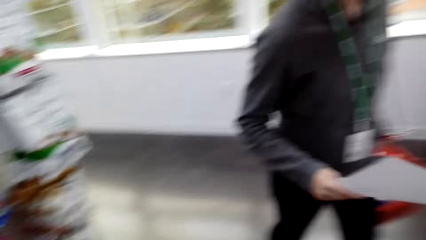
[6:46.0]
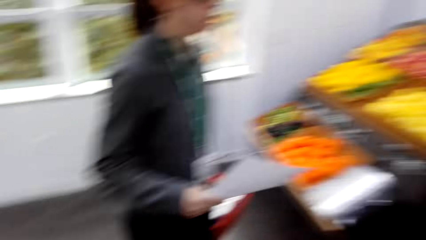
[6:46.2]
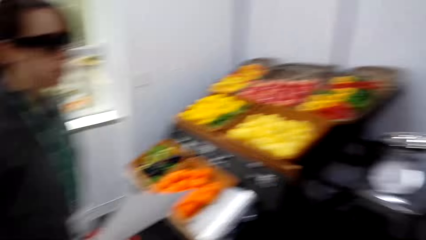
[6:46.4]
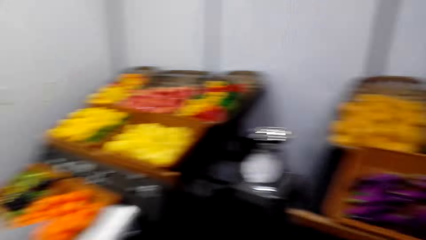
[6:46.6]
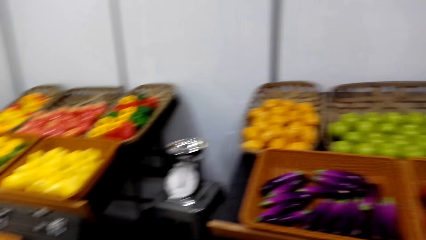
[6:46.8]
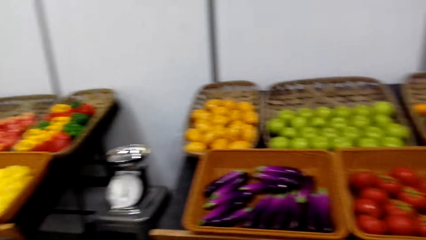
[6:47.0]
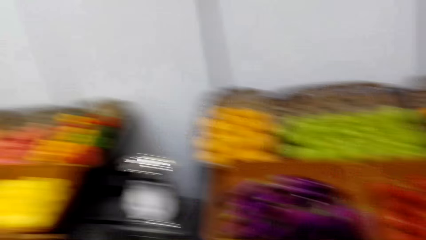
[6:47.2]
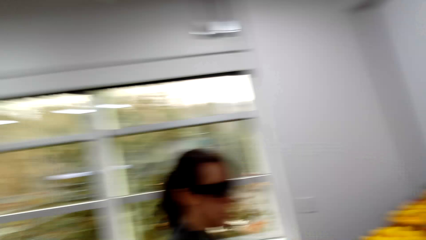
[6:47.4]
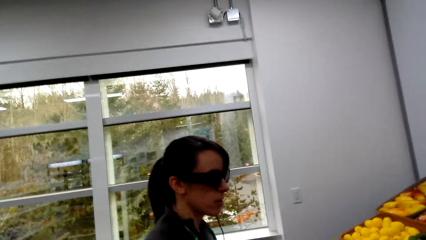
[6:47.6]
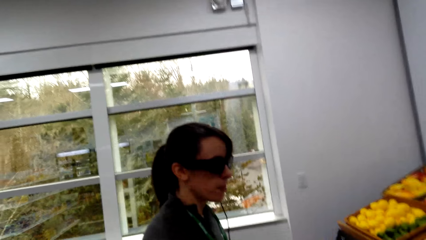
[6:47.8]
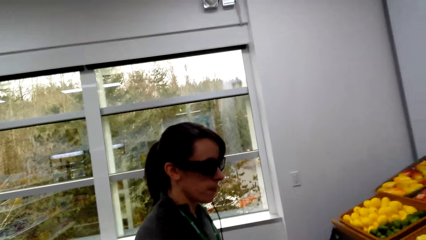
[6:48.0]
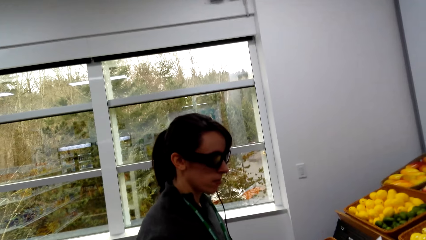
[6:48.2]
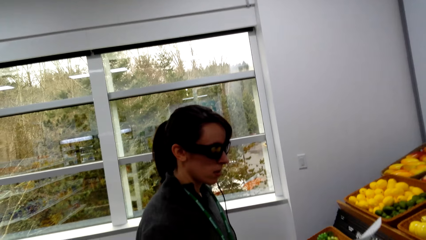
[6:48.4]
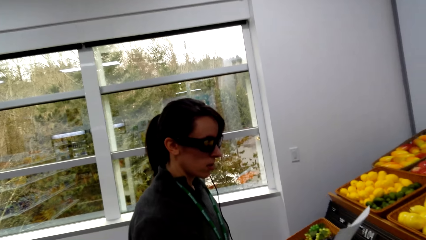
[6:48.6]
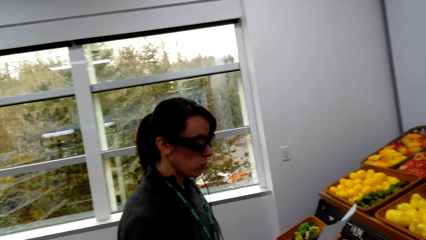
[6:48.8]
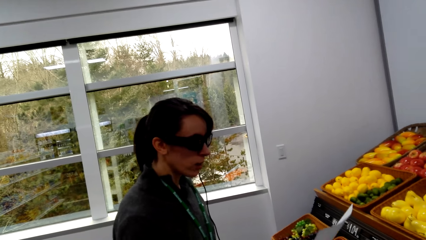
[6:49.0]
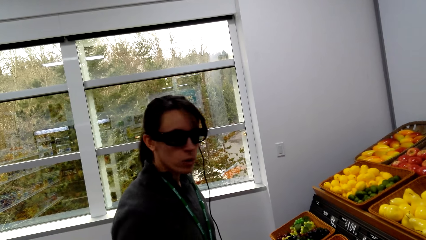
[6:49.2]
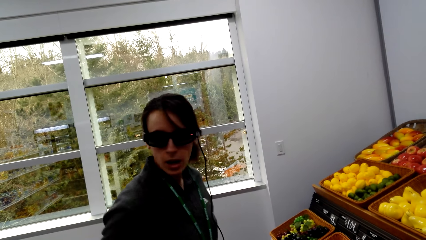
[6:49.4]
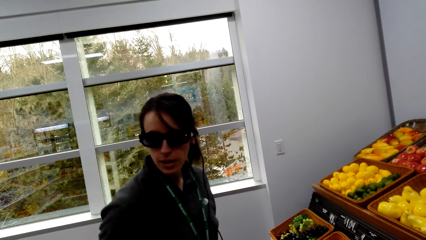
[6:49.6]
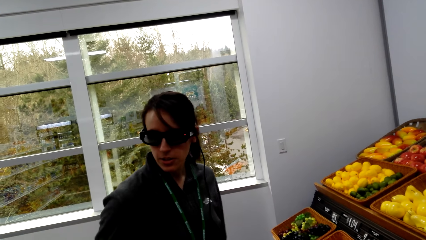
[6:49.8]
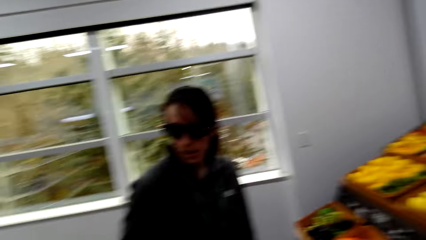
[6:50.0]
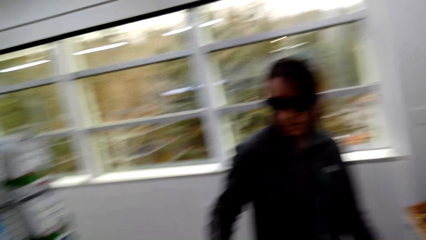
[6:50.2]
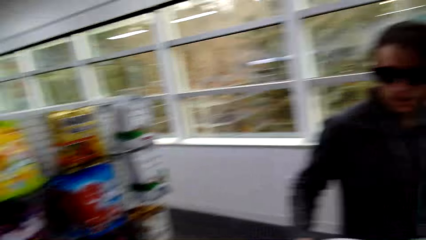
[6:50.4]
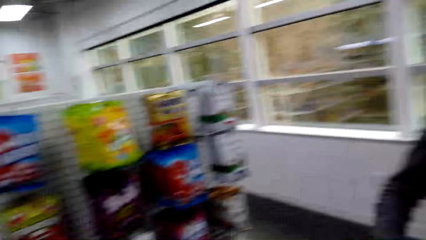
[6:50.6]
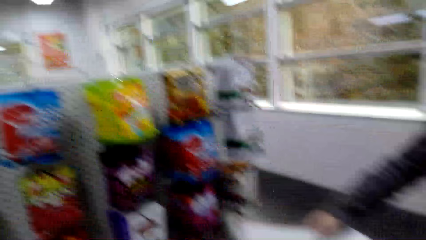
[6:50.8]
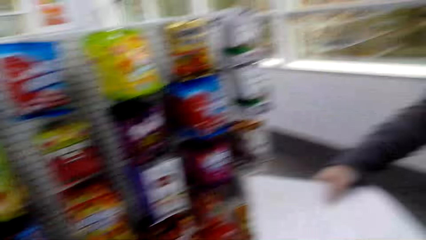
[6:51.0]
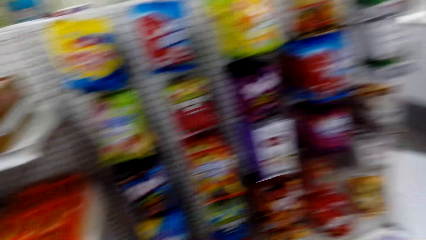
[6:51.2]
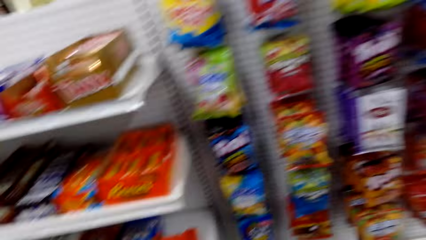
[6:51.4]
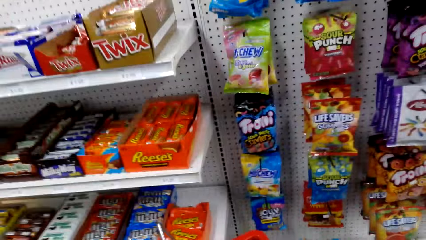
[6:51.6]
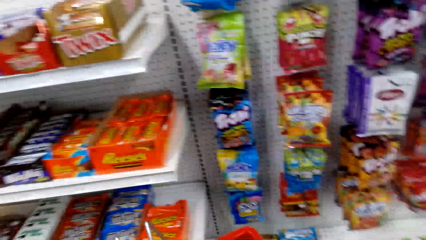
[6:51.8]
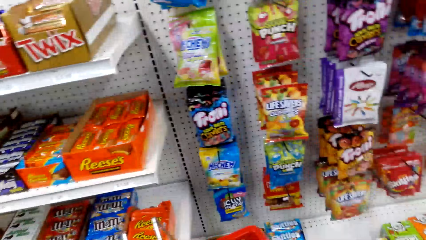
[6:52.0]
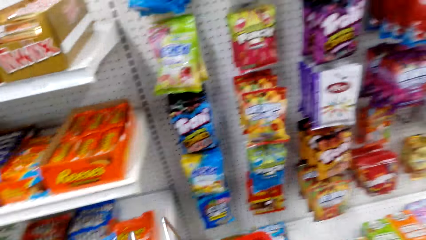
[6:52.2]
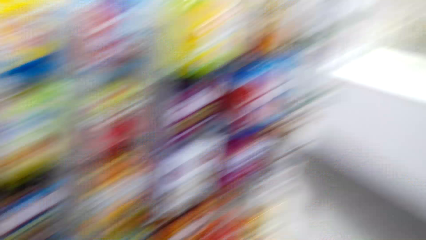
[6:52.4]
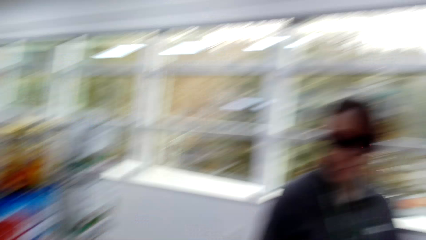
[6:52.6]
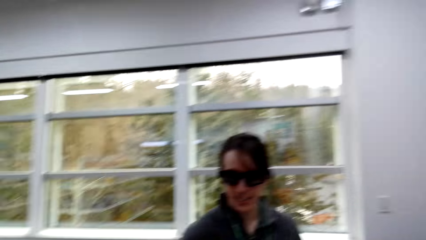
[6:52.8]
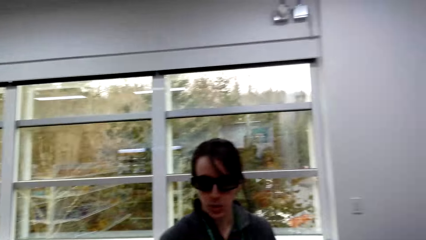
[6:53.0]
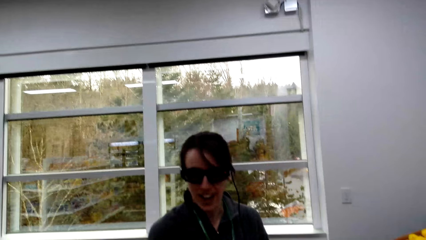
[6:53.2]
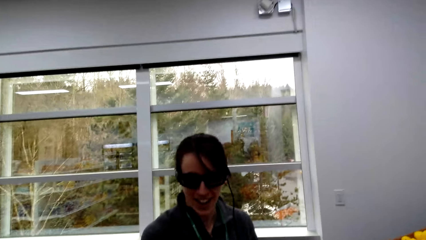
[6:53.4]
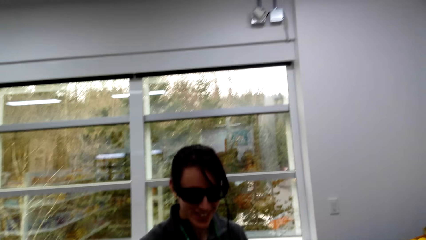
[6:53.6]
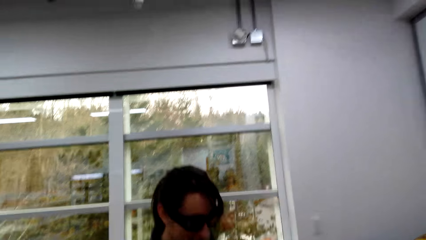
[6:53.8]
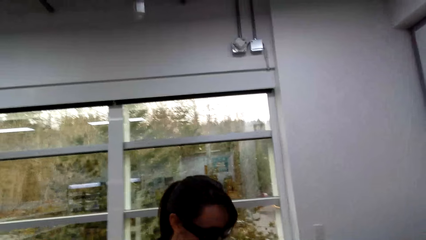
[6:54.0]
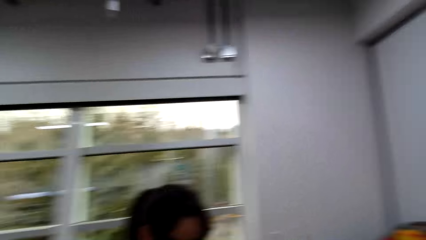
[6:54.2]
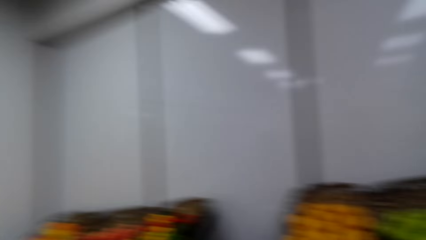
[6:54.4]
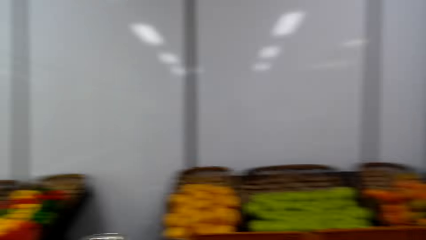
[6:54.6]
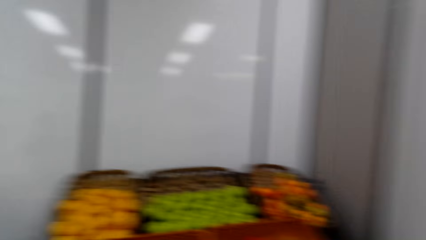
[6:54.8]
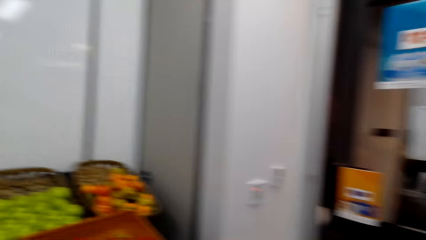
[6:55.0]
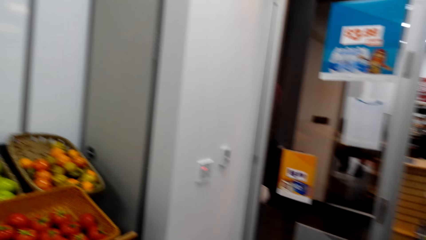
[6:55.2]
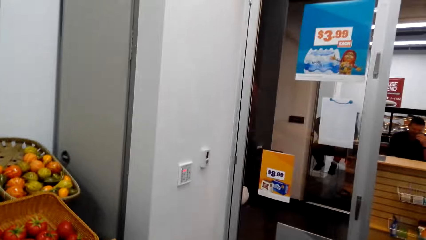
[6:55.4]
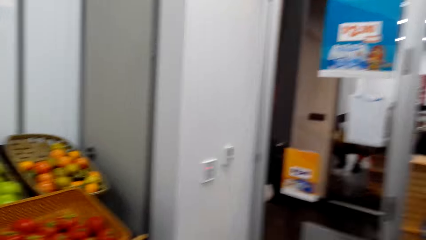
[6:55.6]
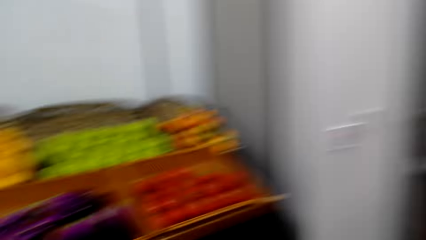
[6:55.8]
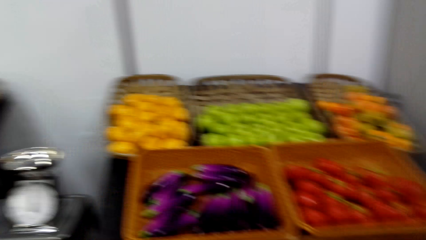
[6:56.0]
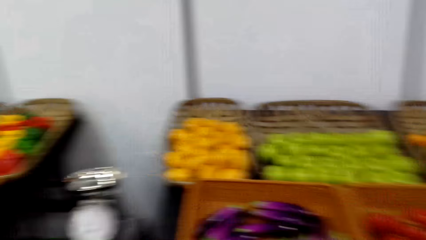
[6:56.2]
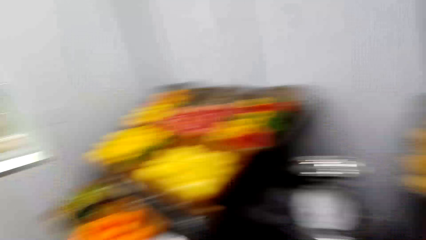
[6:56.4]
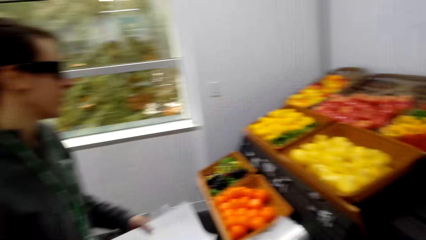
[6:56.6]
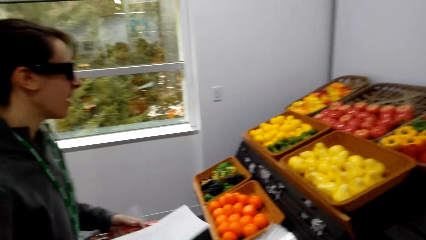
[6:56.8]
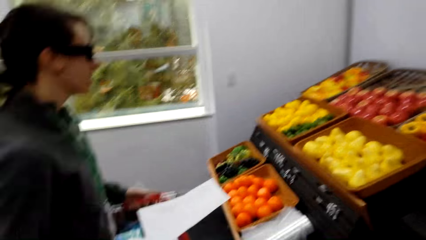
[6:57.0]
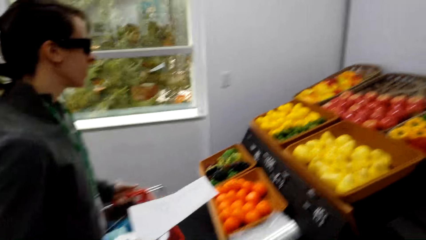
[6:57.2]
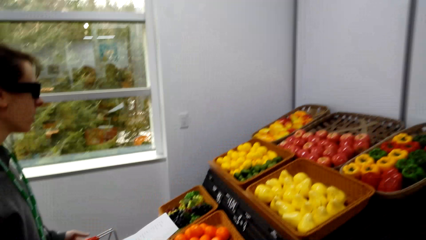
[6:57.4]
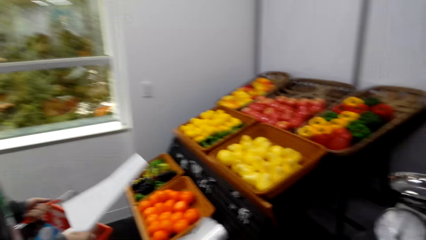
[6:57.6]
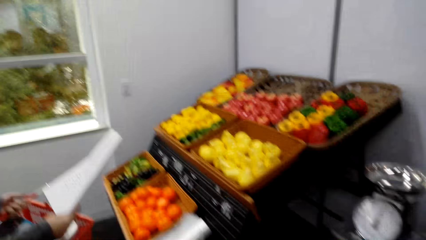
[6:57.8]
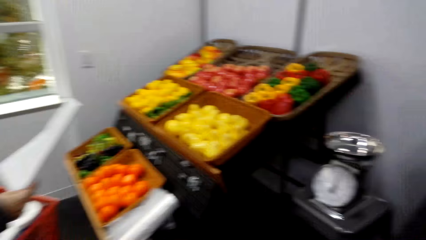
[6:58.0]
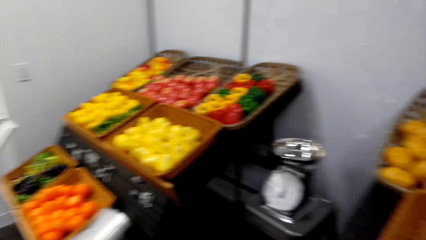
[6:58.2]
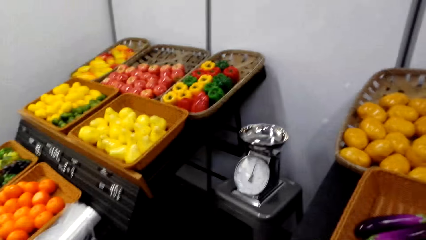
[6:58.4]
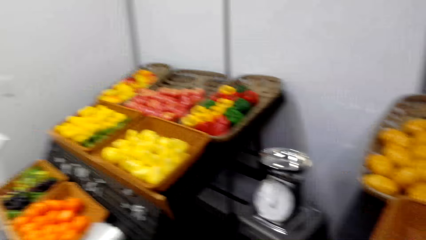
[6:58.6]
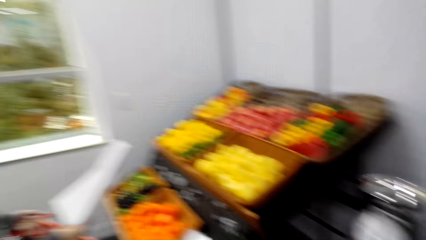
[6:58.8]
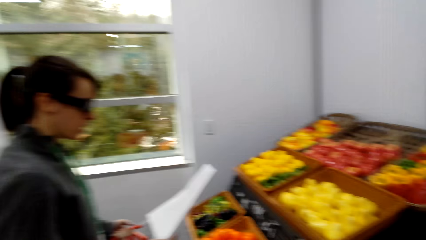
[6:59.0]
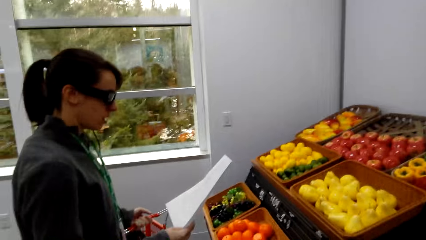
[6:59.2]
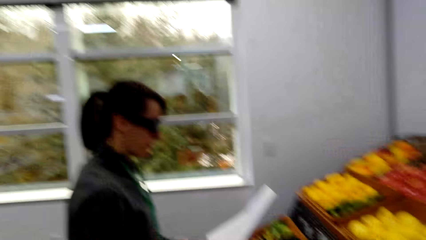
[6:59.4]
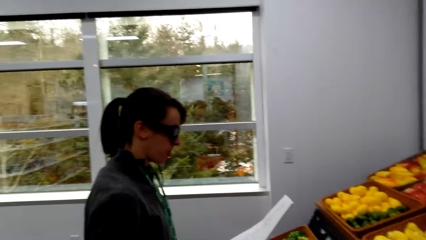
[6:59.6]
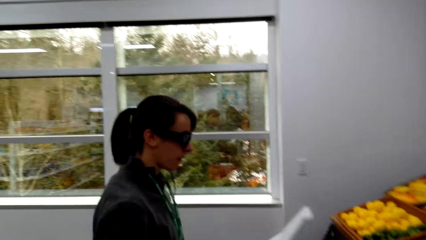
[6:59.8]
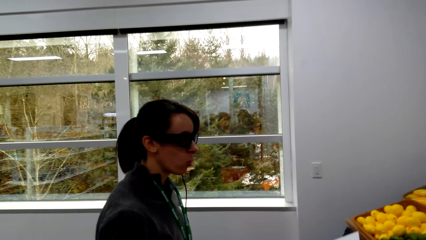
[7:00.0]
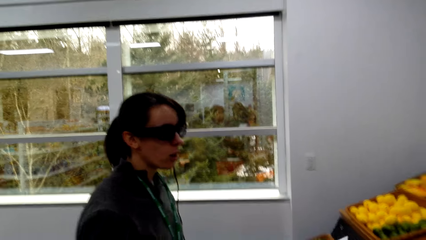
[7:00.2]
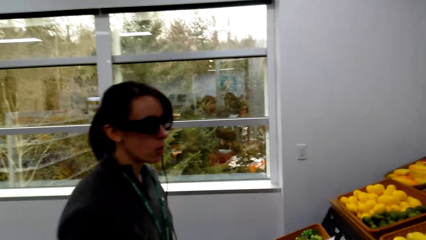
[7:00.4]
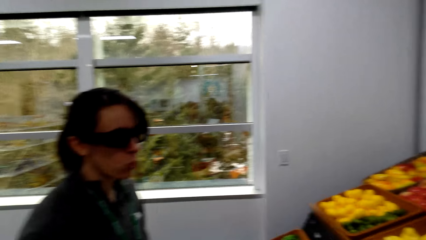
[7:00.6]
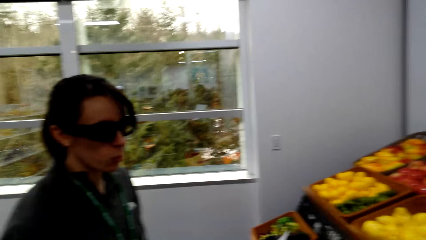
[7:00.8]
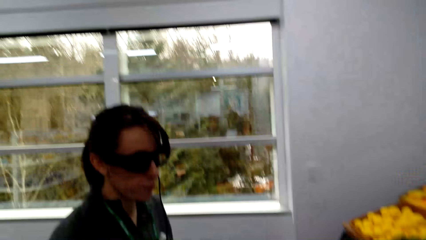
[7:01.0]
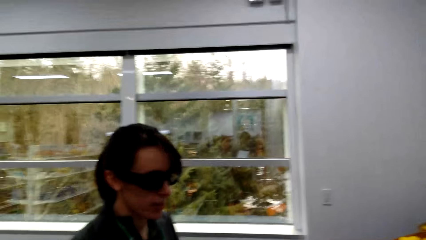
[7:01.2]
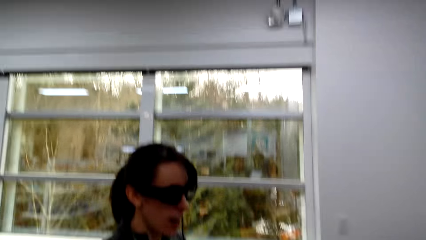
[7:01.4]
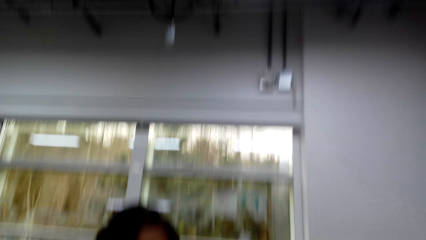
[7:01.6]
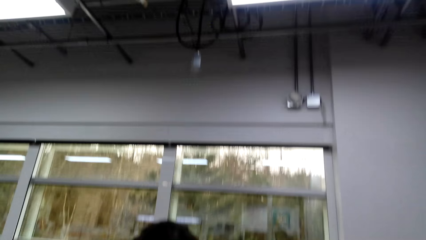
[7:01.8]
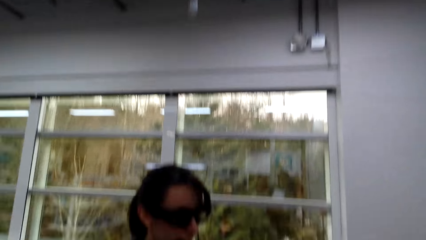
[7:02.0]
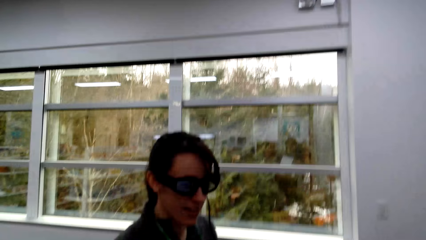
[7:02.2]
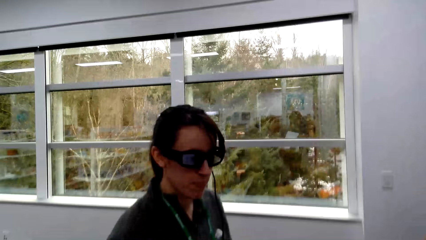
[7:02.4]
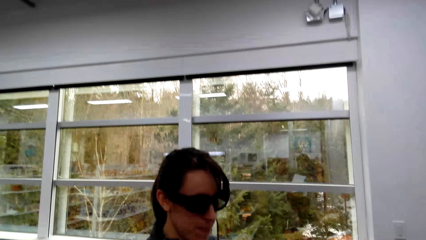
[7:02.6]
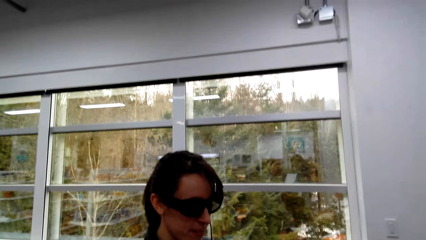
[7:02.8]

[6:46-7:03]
The camera wearer looks at a woman. The woman checks a shopping list. The woman looks behind. The woman talks to the camera wearer. The woman points at items on the shelf. The camera wearer looks around. They look at the woman.
